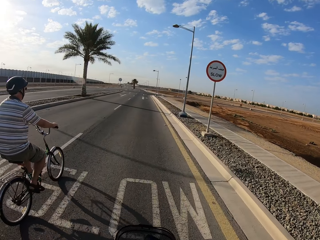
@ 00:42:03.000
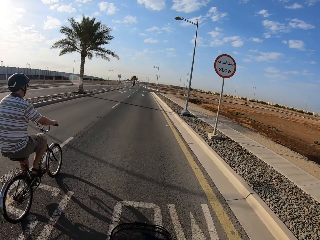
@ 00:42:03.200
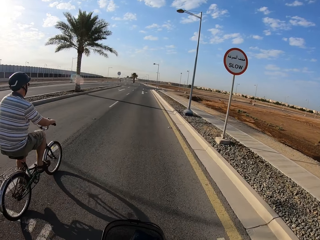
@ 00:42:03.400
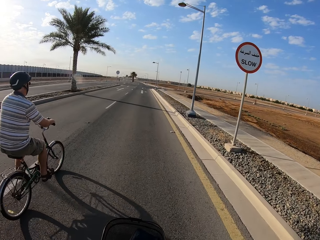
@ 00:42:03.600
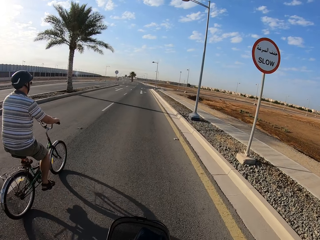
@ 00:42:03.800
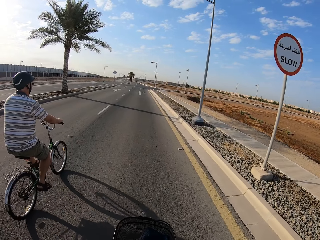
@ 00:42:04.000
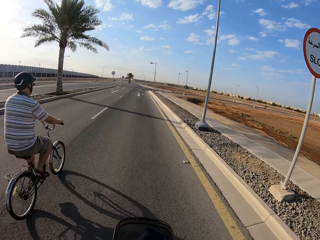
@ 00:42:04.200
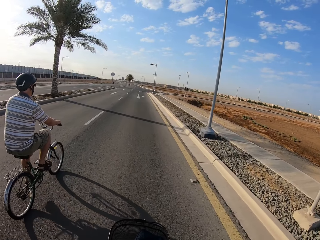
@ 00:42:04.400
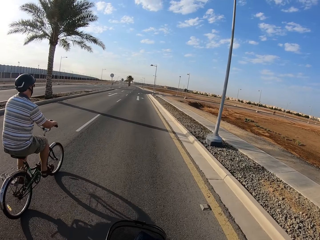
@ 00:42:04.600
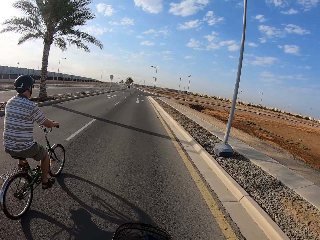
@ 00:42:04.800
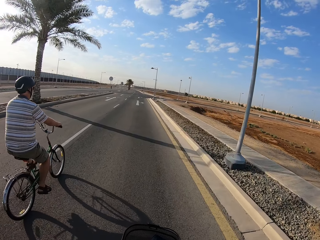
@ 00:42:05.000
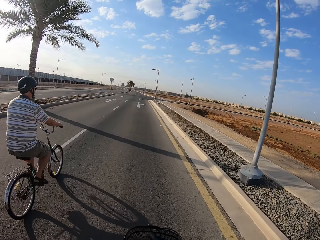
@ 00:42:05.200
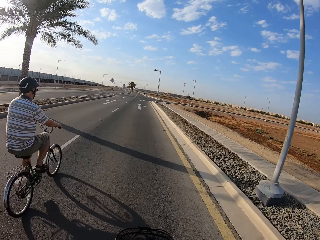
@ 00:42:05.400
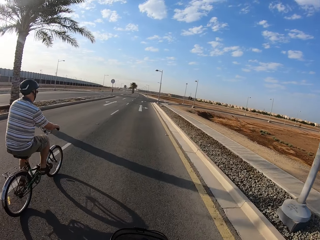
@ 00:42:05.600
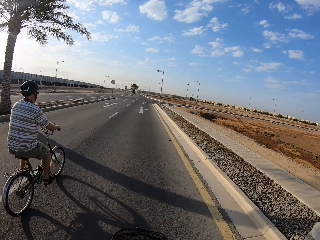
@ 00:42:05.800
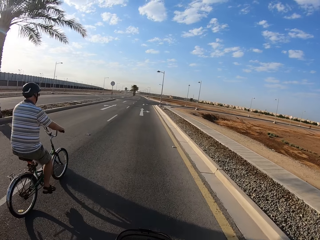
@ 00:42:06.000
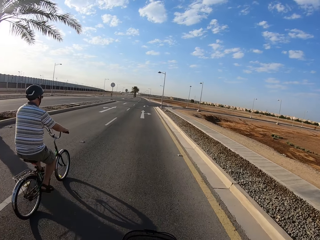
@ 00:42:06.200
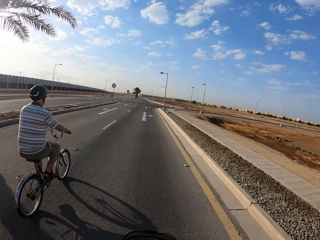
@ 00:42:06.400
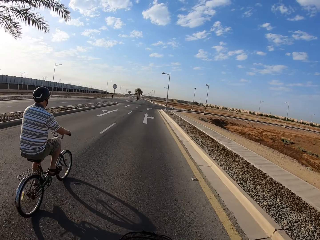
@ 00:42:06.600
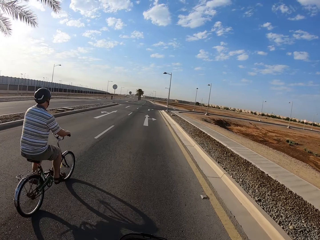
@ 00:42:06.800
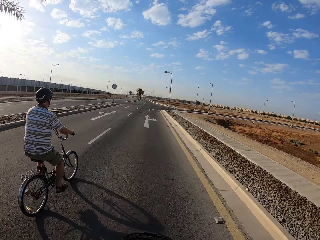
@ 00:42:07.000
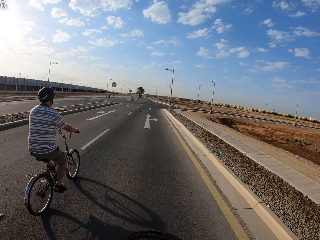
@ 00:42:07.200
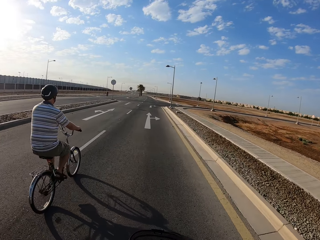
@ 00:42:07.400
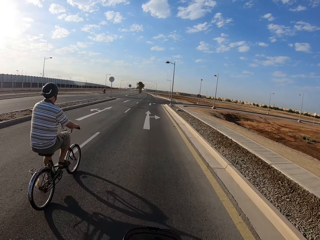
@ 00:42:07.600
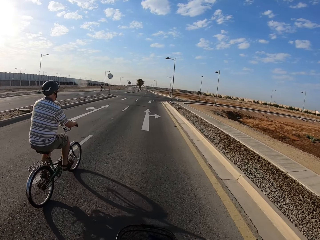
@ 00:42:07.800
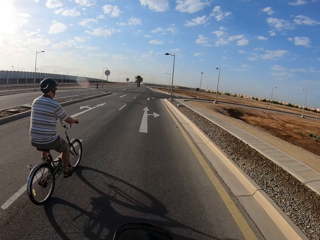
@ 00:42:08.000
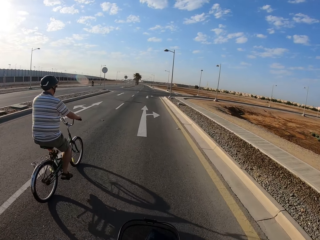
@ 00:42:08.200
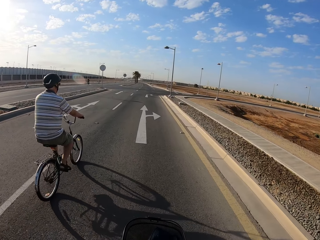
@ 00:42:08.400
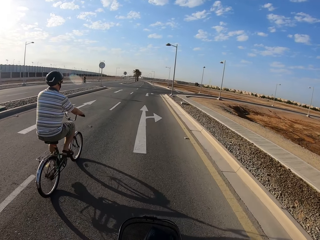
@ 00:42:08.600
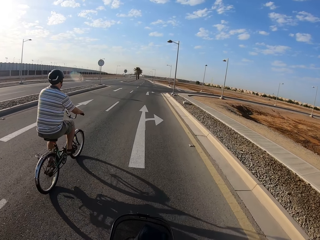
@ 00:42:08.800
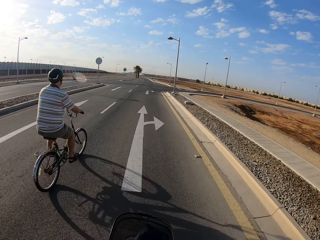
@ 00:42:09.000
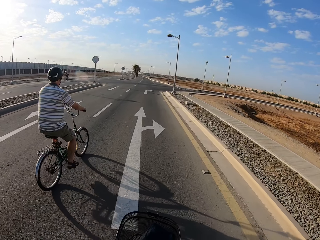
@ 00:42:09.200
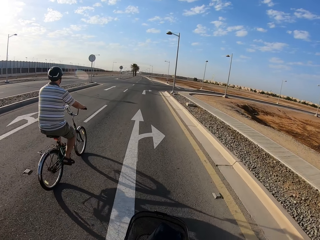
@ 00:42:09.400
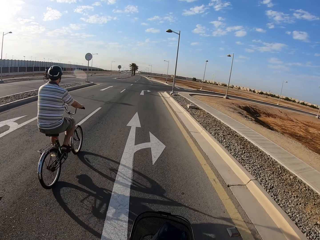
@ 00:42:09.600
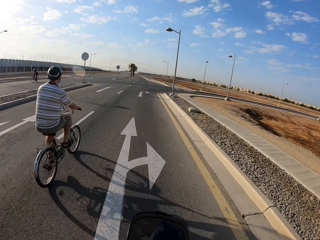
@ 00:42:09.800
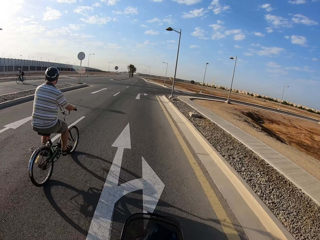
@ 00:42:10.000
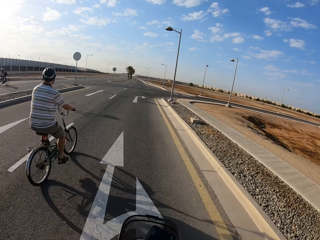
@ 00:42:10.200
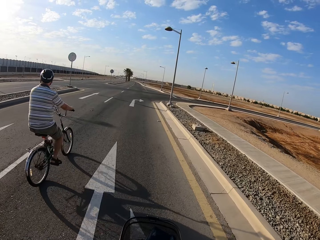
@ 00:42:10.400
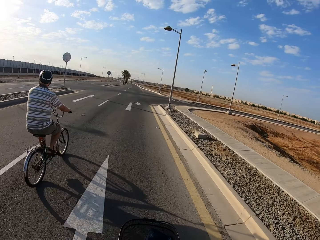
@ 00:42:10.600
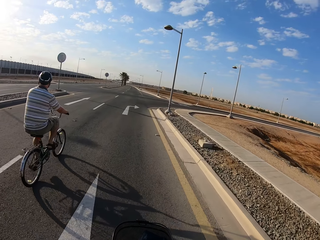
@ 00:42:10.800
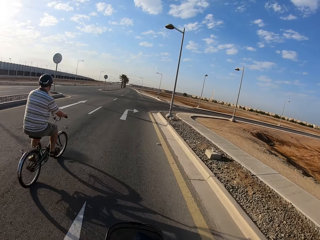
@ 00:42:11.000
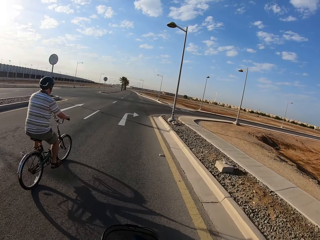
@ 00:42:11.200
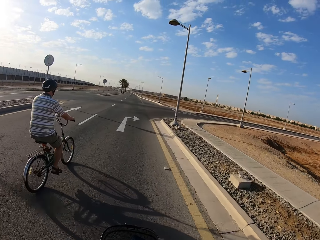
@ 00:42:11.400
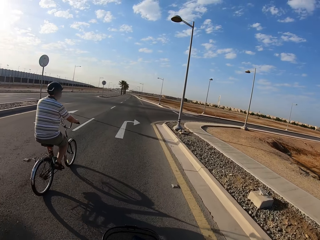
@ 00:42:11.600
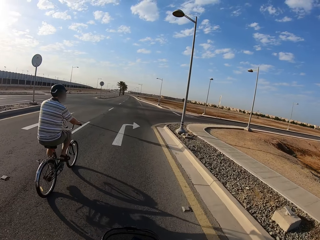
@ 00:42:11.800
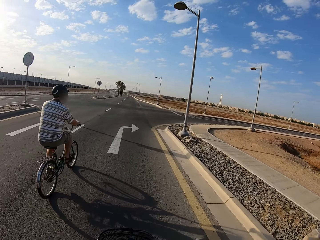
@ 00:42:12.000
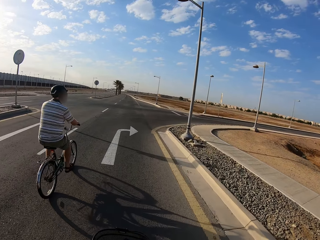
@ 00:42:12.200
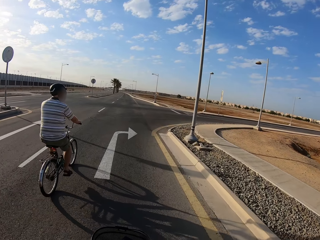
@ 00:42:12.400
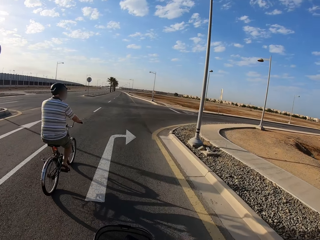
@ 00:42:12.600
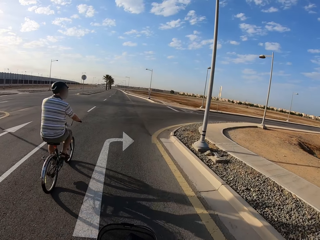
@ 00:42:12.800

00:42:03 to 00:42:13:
A cyclist cycles a bicycle on the road.

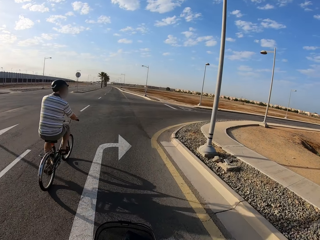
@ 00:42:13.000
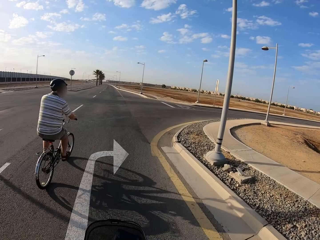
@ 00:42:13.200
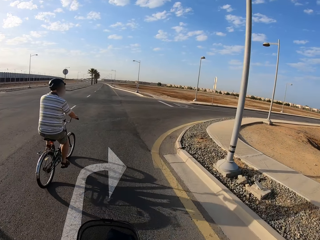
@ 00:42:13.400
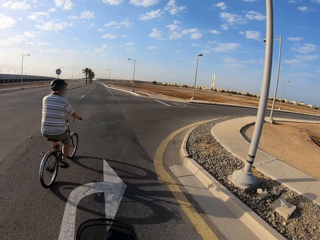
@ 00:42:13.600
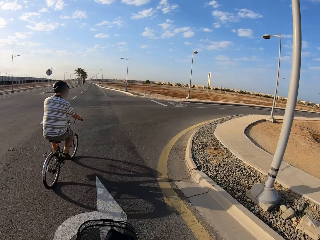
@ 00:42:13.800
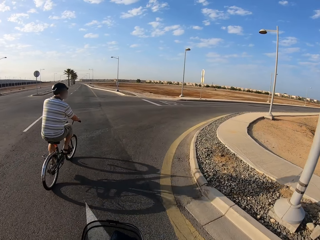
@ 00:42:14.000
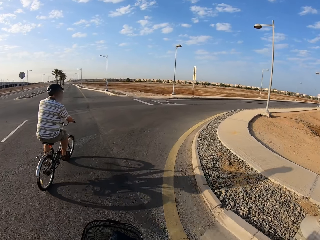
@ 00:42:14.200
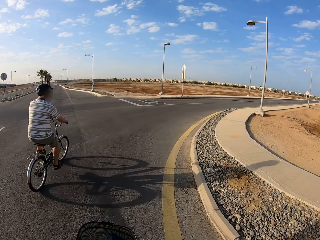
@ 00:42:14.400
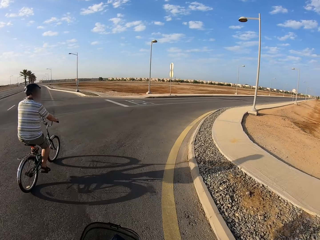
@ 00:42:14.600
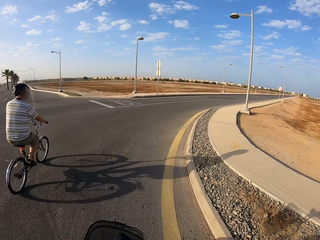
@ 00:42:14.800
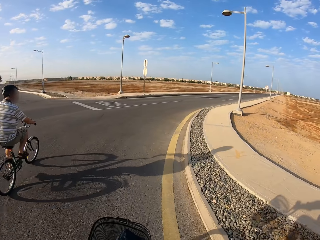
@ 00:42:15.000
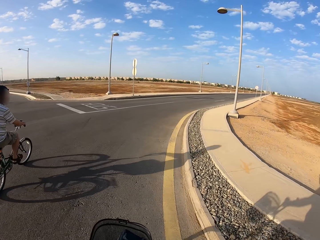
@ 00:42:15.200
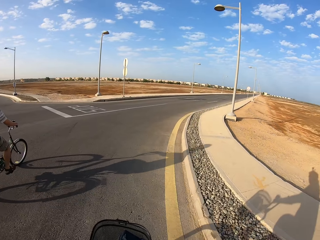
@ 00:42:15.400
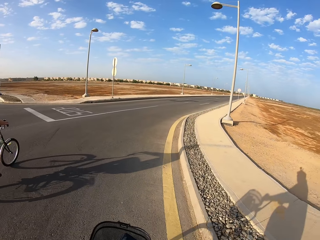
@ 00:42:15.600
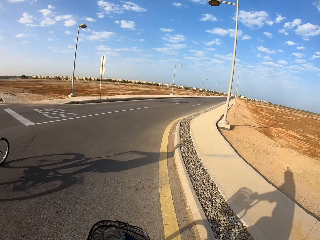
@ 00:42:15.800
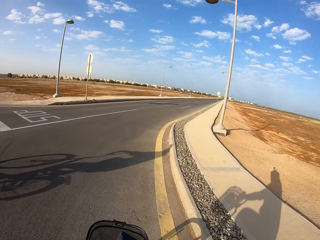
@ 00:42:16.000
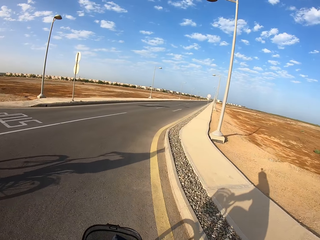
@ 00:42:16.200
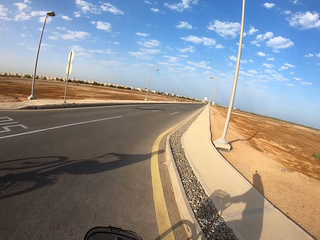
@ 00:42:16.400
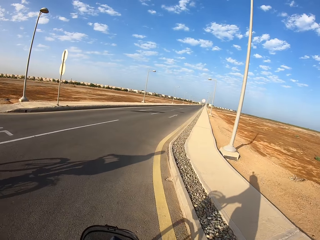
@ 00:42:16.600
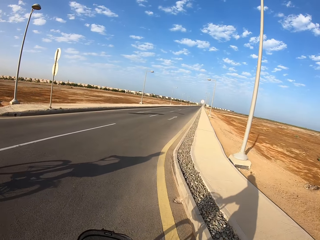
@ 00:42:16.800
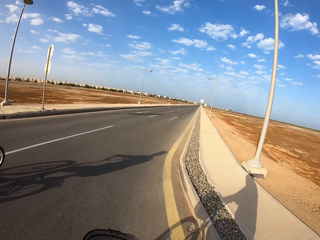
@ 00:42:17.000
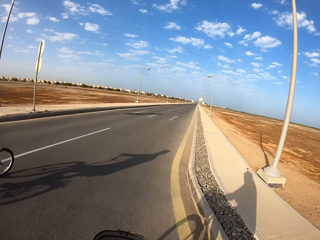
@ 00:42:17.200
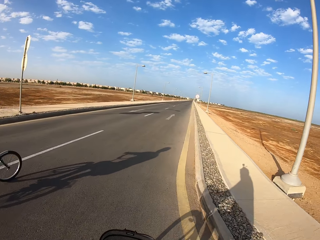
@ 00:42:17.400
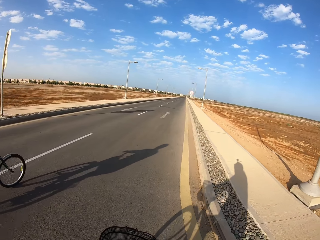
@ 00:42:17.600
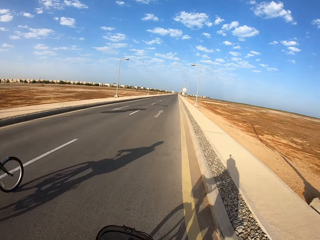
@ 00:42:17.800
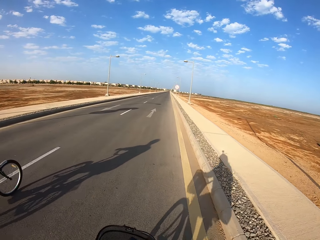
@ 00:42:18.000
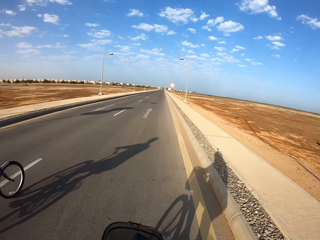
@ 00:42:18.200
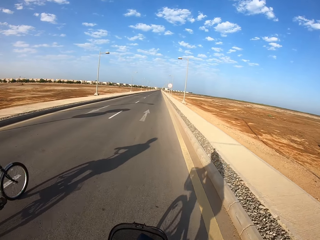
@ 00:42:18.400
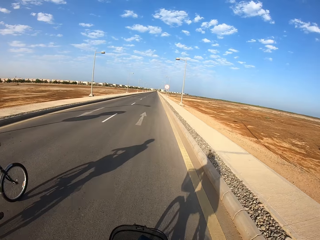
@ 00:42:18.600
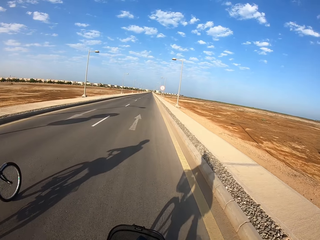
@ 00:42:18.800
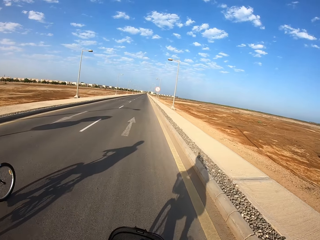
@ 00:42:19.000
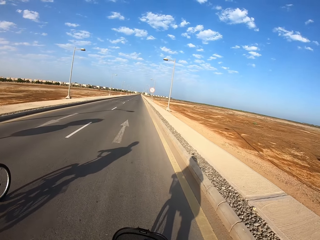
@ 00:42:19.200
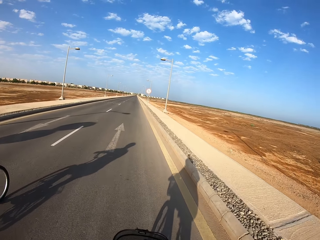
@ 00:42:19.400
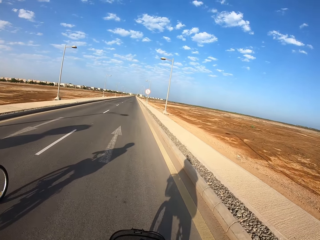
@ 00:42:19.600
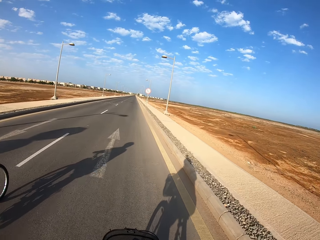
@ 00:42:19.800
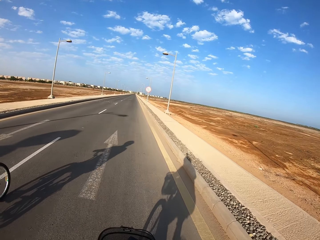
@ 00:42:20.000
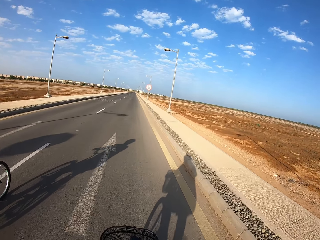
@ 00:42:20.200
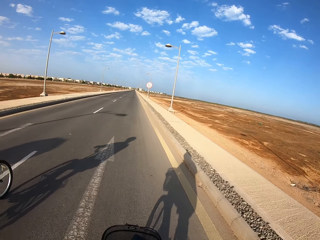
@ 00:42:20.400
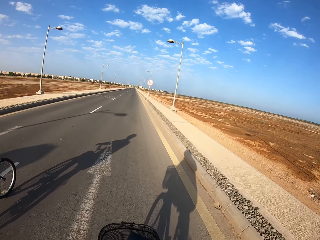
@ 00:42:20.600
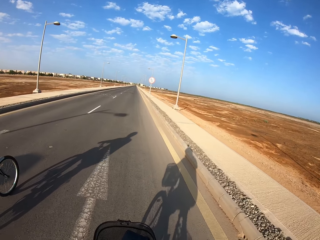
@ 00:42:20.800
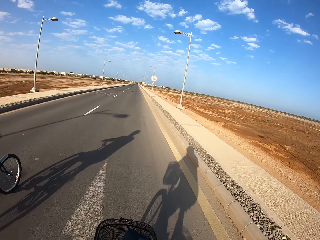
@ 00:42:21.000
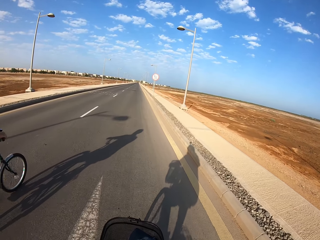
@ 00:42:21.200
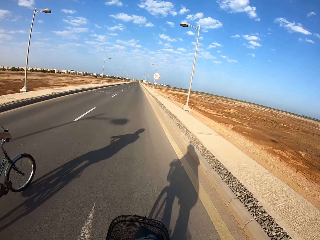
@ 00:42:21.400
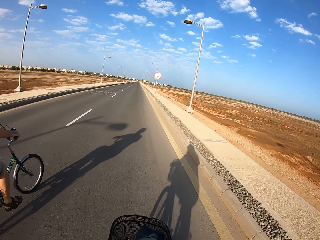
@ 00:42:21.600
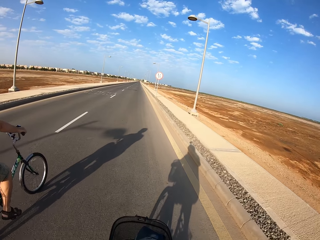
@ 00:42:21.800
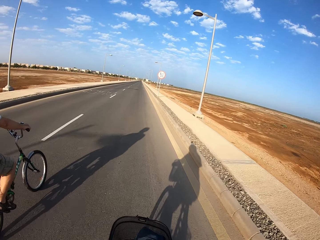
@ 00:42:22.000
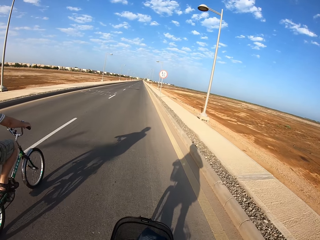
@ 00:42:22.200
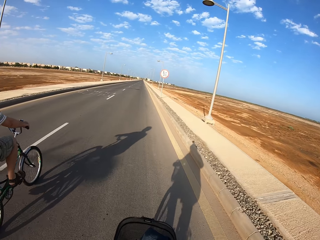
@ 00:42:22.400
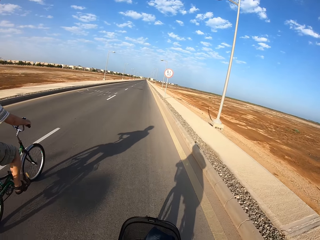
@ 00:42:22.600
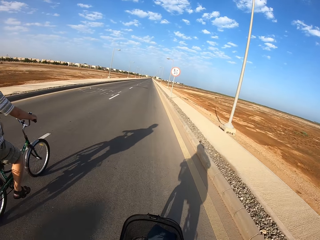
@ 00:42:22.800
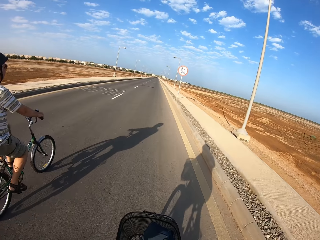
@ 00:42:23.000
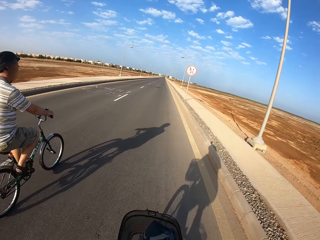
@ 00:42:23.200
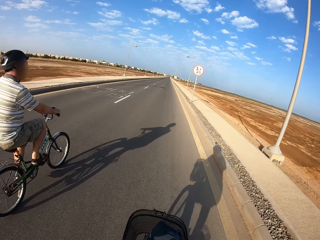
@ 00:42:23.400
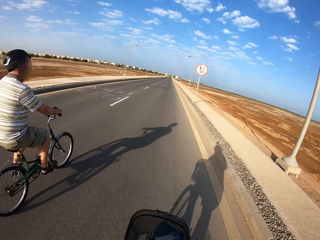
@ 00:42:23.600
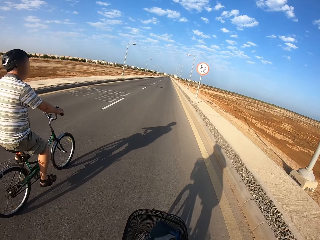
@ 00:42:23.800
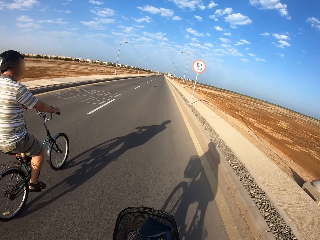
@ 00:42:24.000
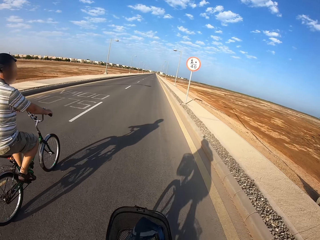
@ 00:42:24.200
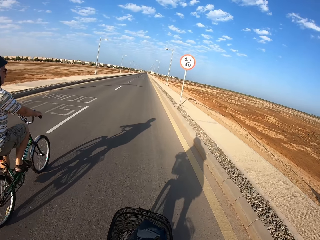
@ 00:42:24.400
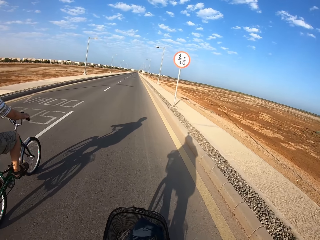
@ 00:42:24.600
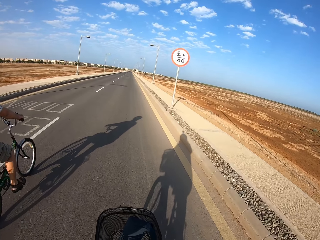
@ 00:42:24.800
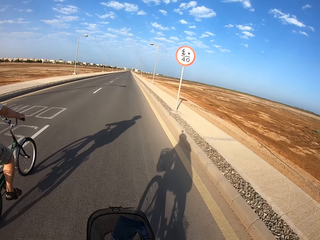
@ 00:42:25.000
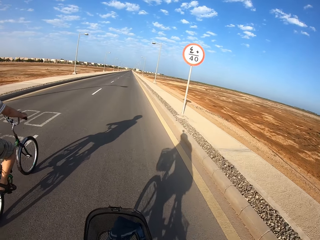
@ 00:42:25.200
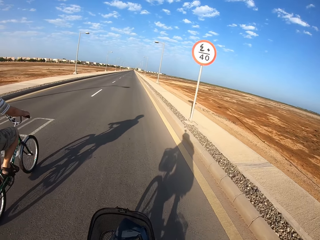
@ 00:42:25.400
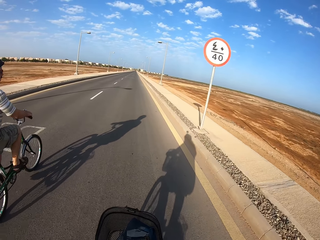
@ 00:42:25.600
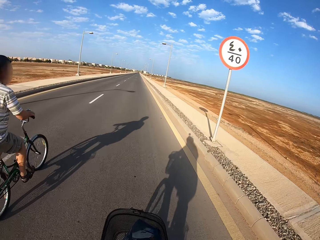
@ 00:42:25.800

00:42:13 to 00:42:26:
A cyclist makes a right turn on the bicycle. The camera wearer makes a right turn on the bicycle. They cycle the bicycle on the road. The cyclist cycles the bicycle on the road.
